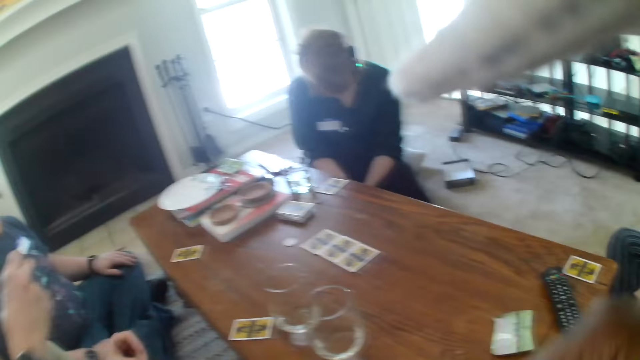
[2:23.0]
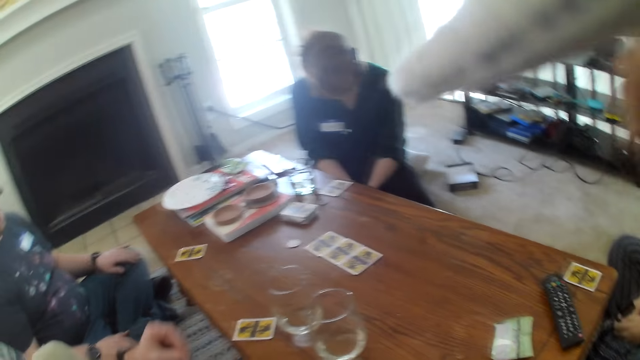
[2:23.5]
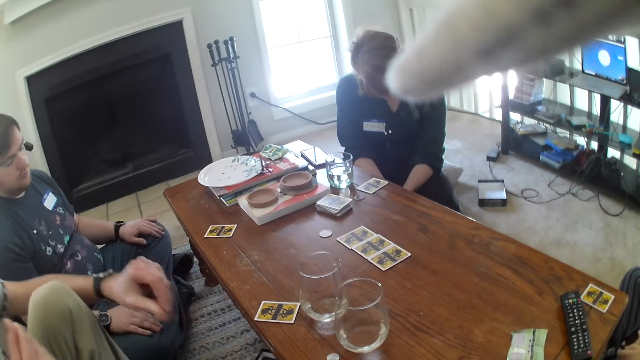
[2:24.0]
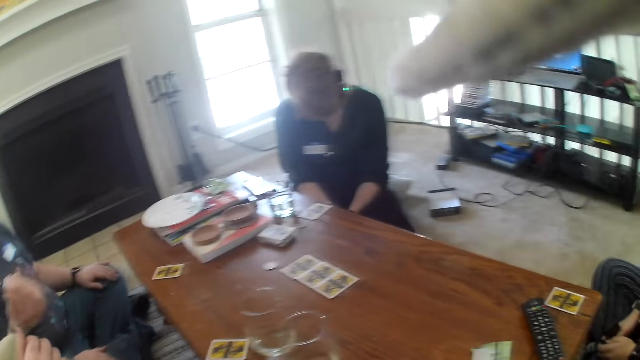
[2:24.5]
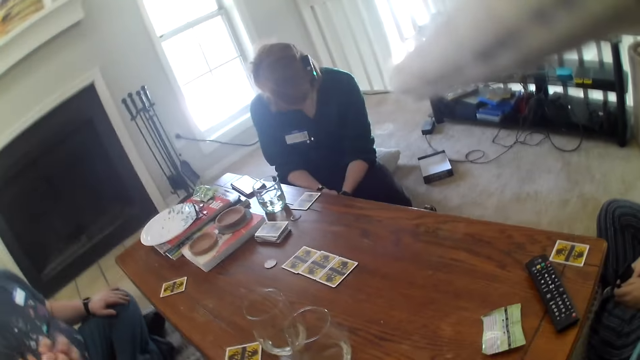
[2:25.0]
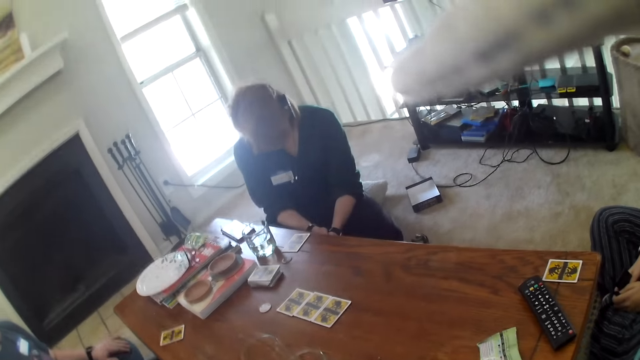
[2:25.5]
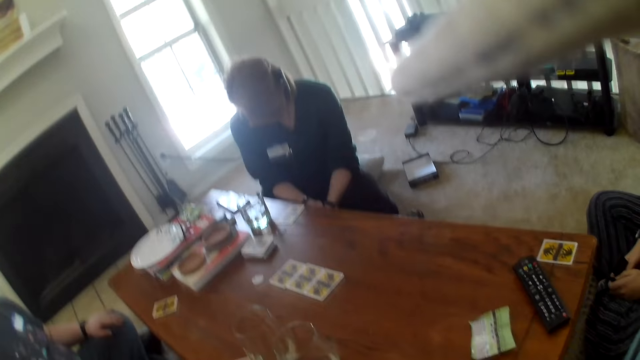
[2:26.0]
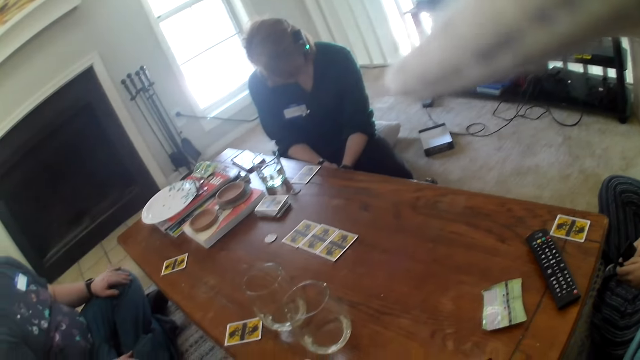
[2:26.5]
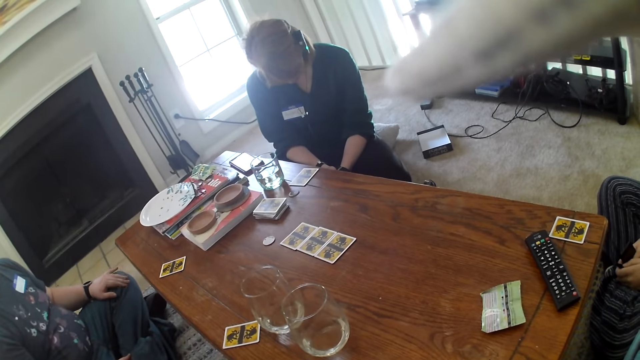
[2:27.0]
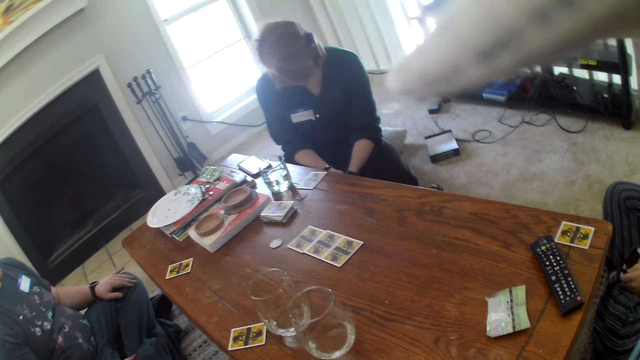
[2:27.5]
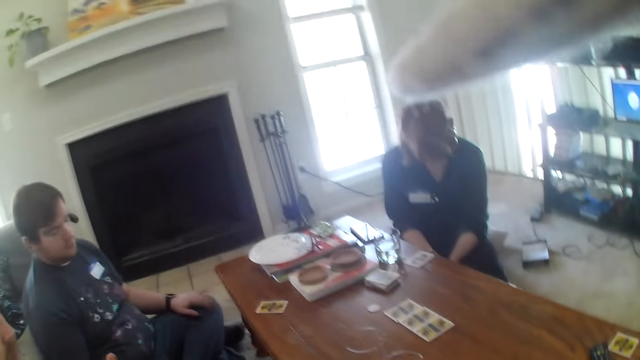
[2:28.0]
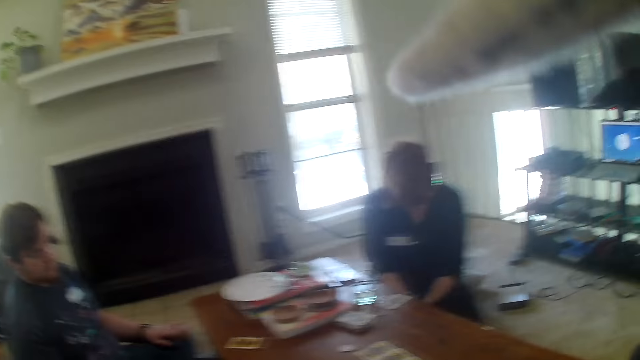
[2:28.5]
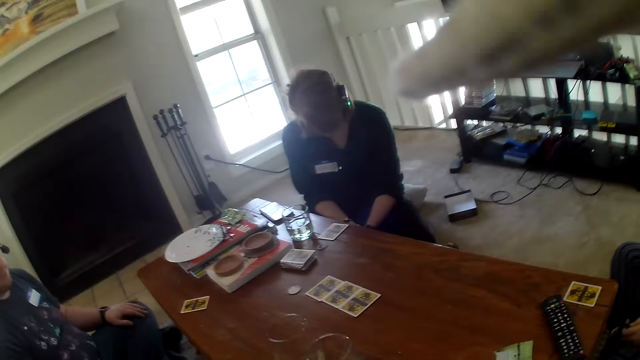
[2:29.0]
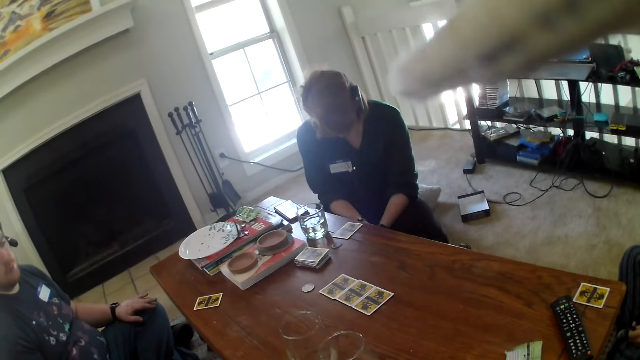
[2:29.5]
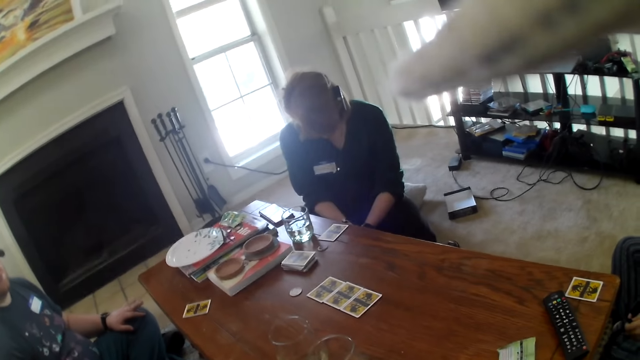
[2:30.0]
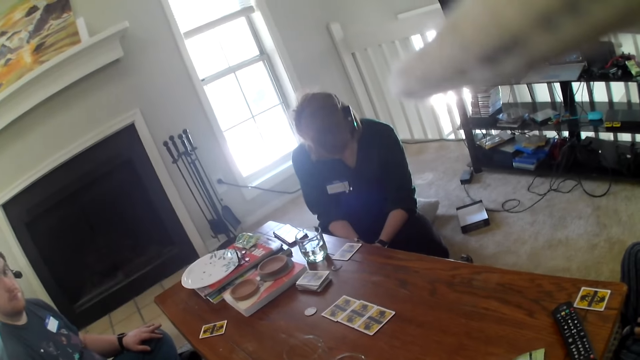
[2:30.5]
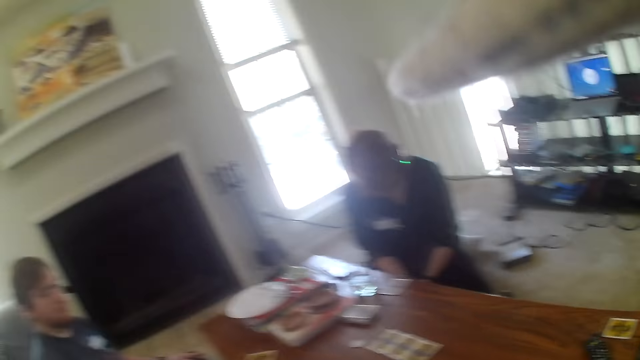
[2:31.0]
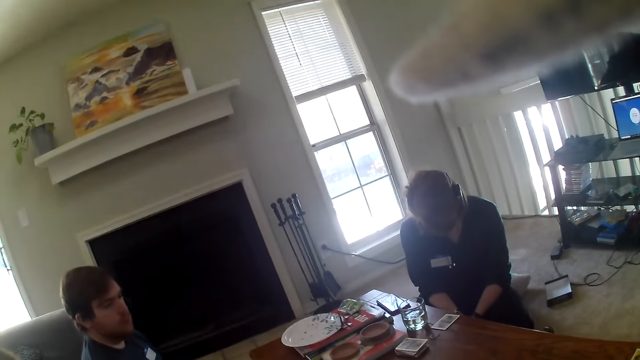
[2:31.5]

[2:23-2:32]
The camera wearer stares at the table. A man talks to three other people and the camera wearer.

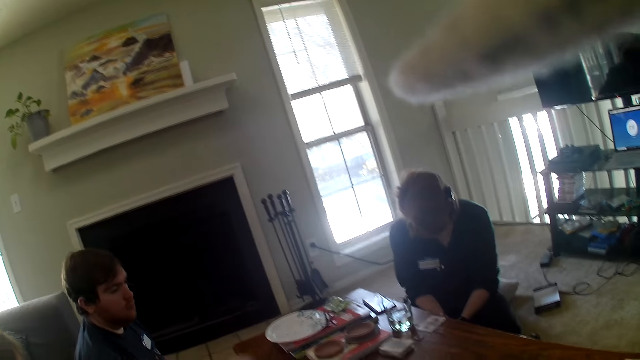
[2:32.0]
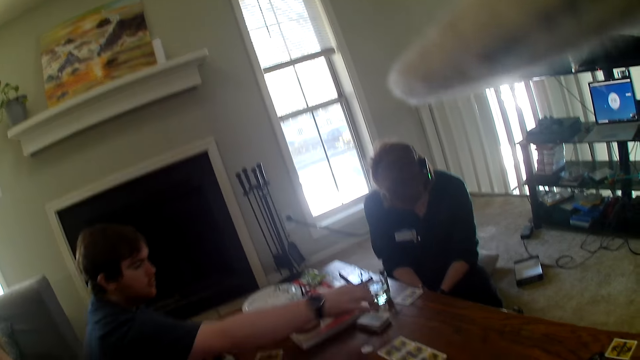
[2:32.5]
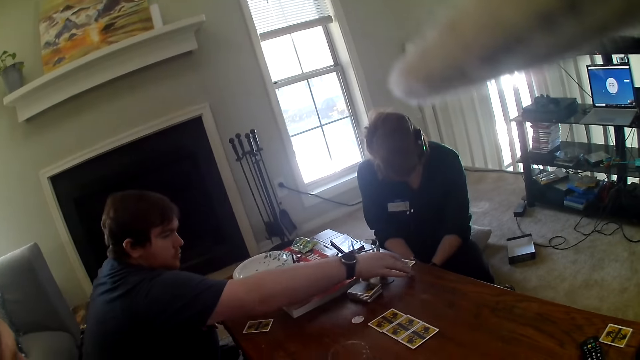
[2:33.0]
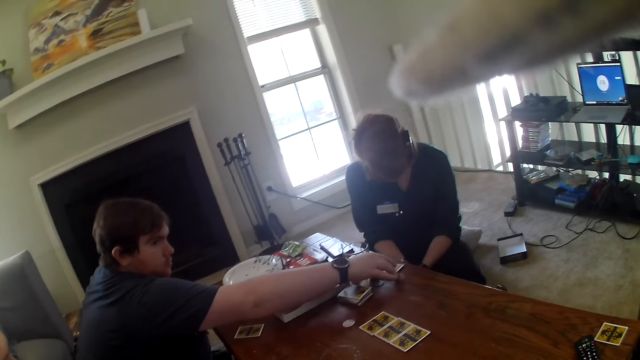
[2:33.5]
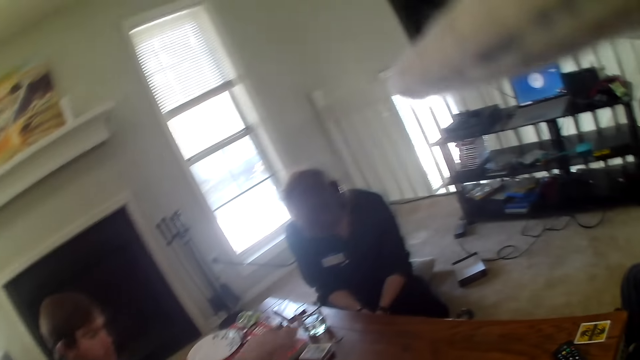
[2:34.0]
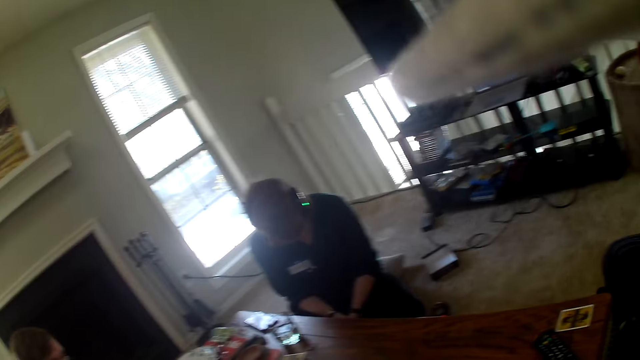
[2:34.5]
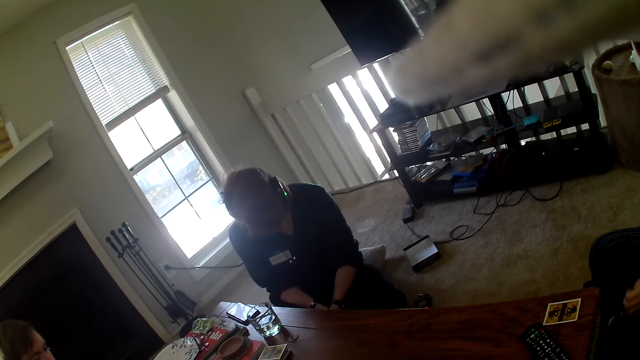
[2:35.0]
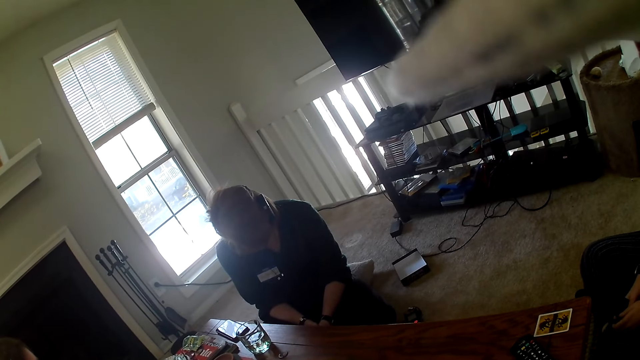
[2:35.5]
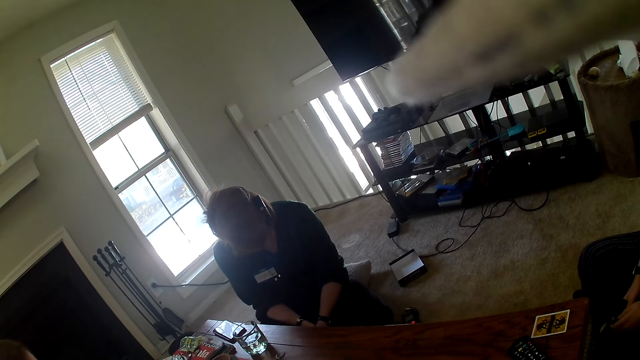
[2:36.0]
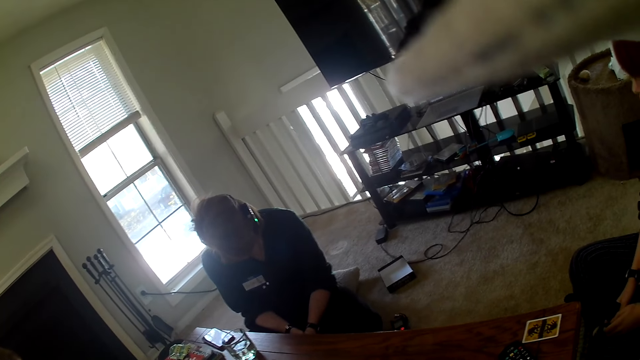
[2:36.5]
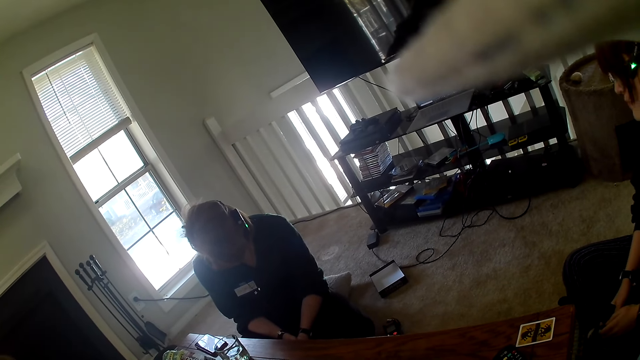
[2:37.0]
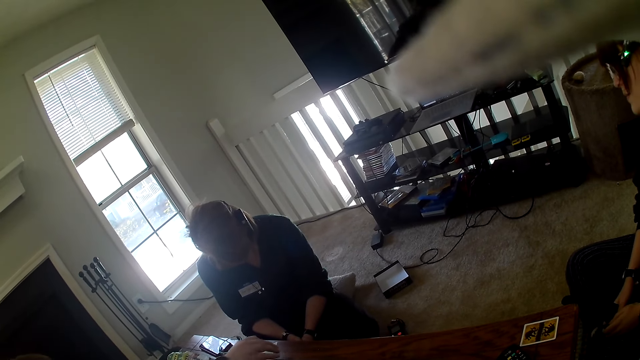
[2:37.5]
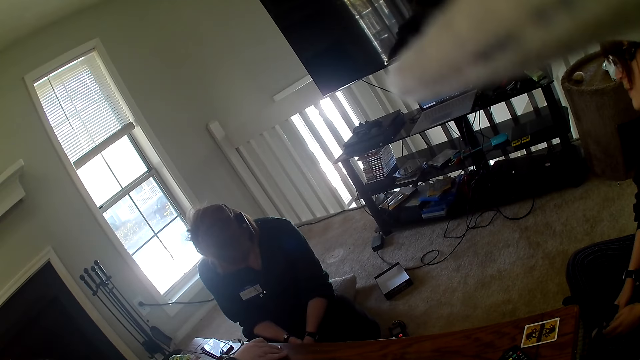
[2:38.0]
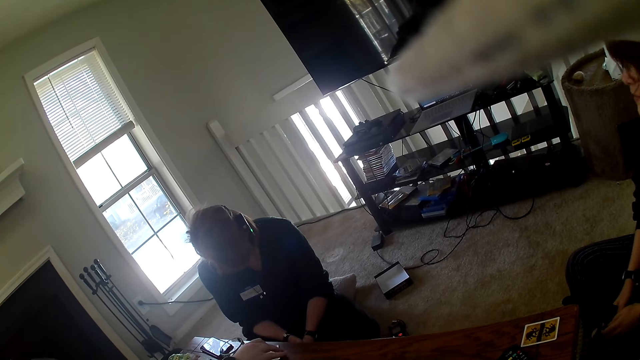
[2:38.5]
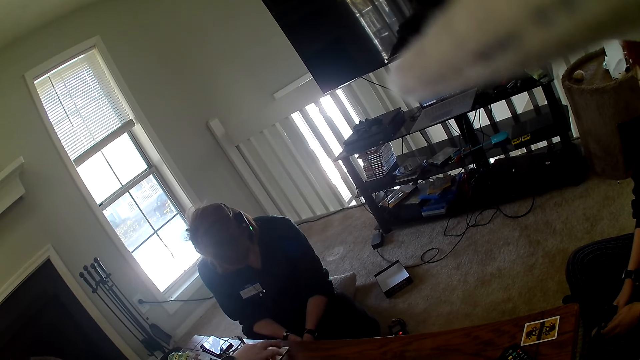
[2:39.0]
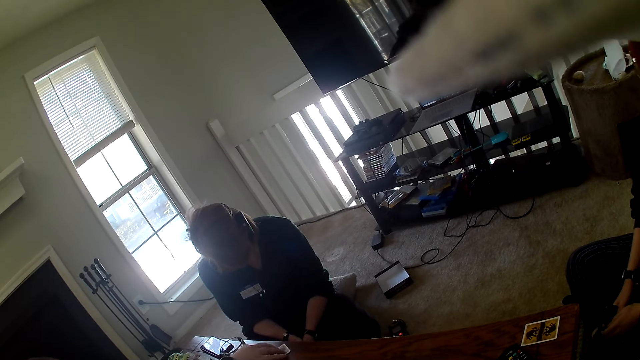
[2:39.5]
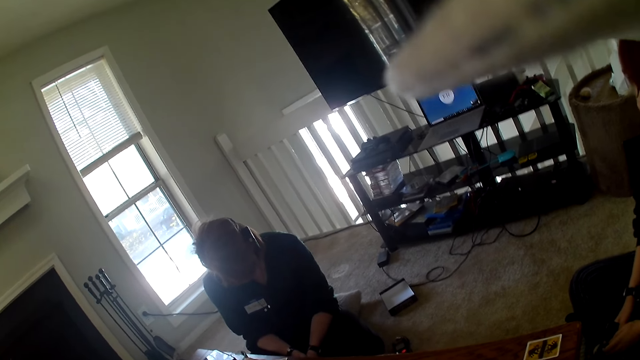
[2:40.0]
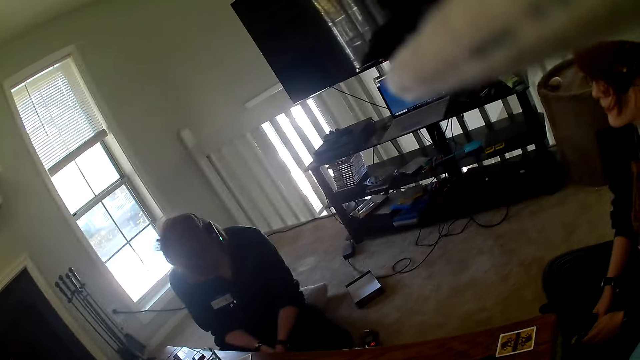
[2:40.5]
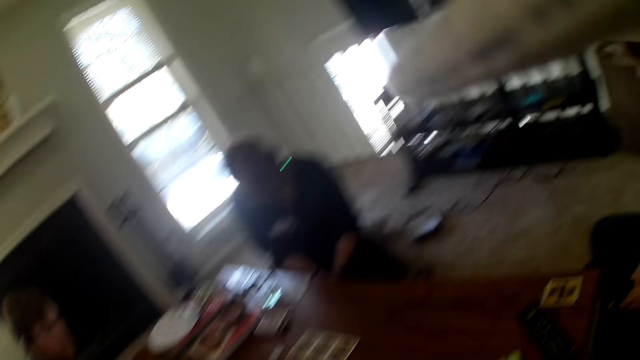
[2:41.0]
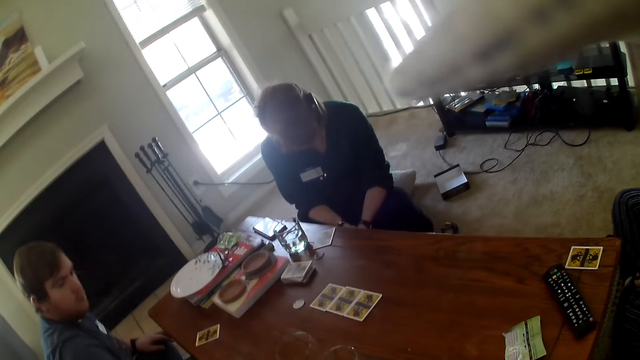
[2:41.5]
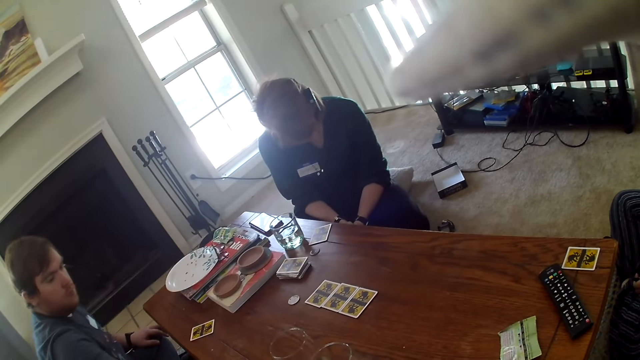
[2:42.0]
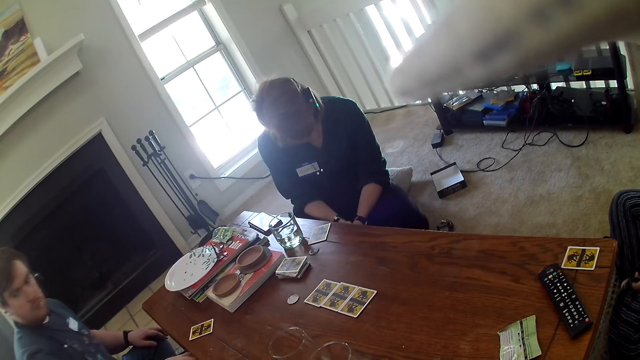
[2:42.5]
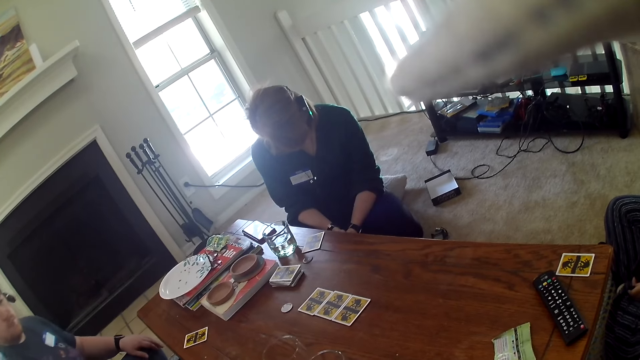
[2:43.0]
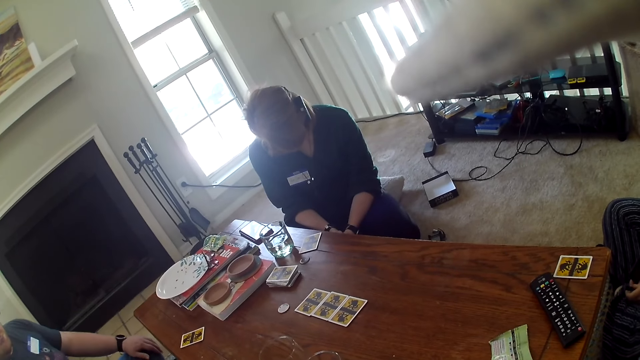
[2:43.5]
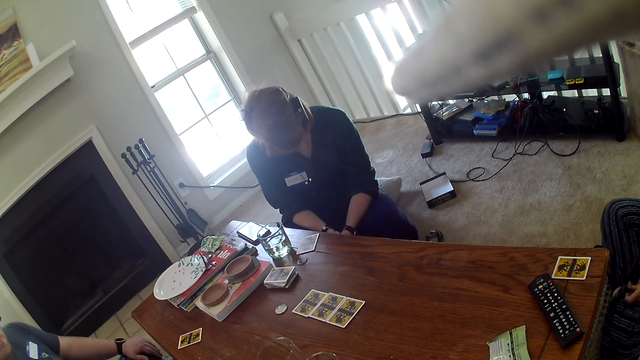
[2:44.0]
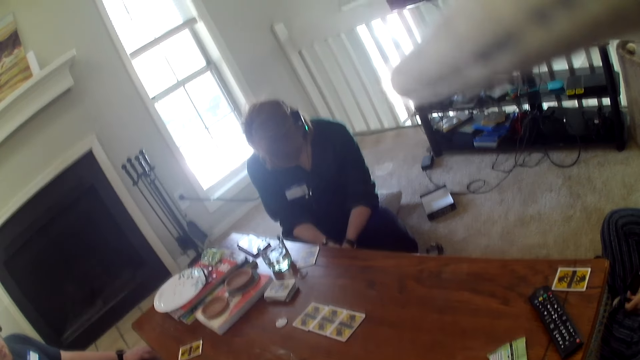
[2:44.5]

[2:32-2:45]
A man picks up a woman's card from the table. The camera wearer stares at another woman. They look around. The man places a card next to the first woman. The camera wearer stares at the table.
